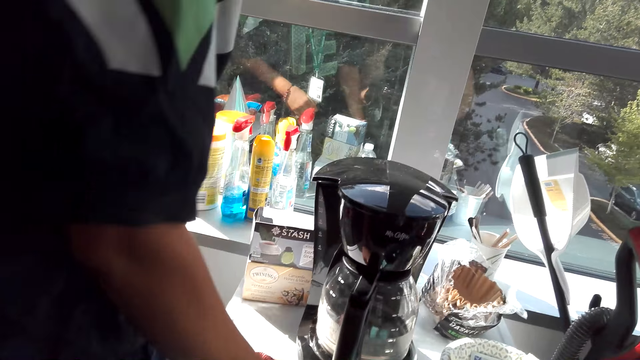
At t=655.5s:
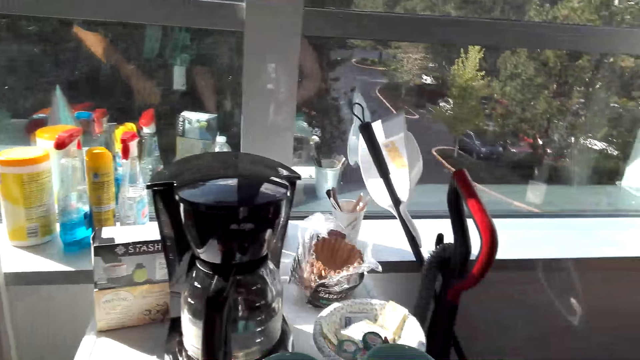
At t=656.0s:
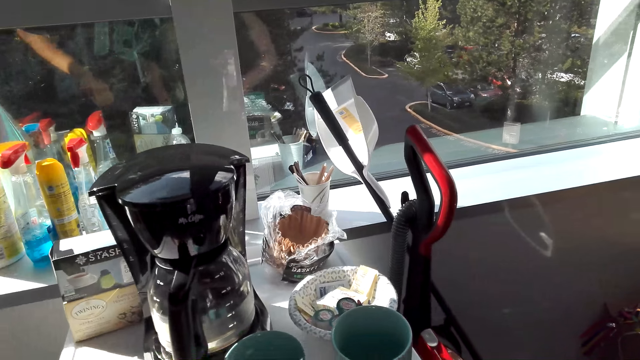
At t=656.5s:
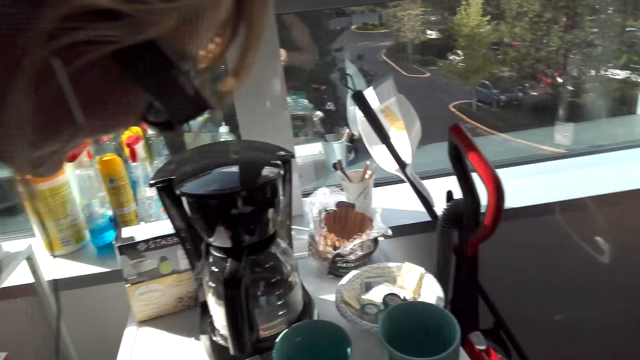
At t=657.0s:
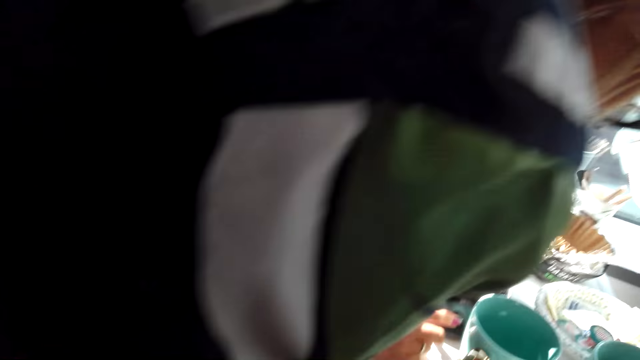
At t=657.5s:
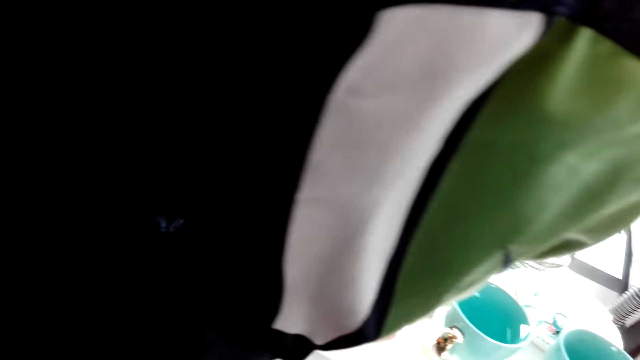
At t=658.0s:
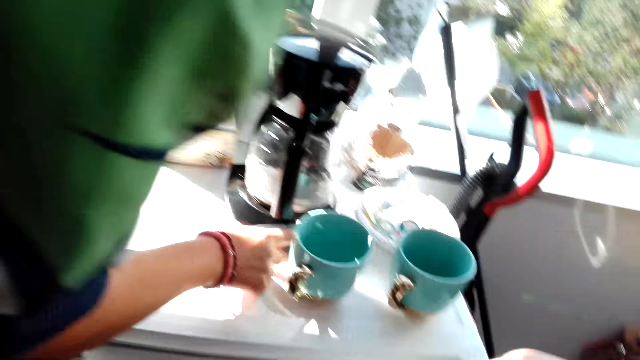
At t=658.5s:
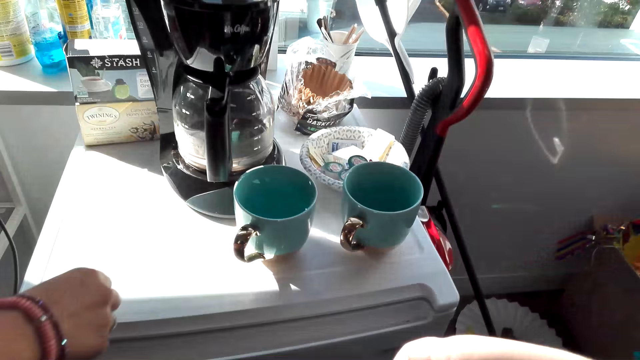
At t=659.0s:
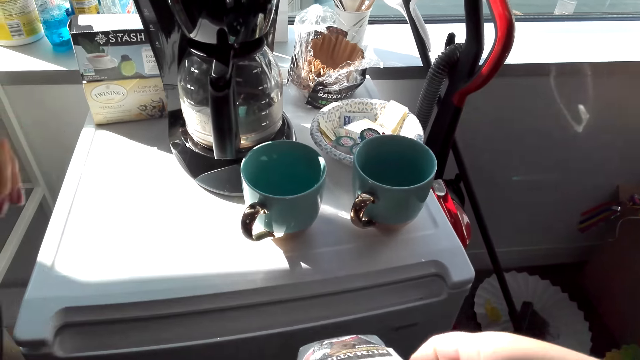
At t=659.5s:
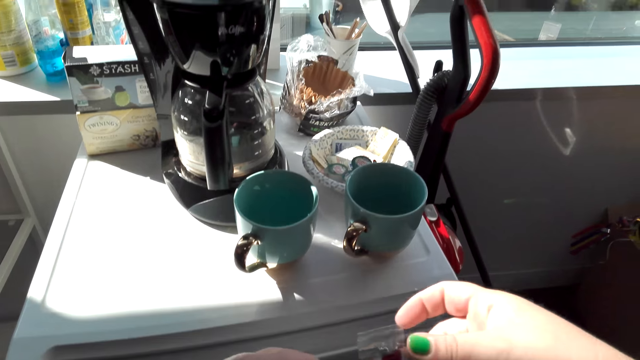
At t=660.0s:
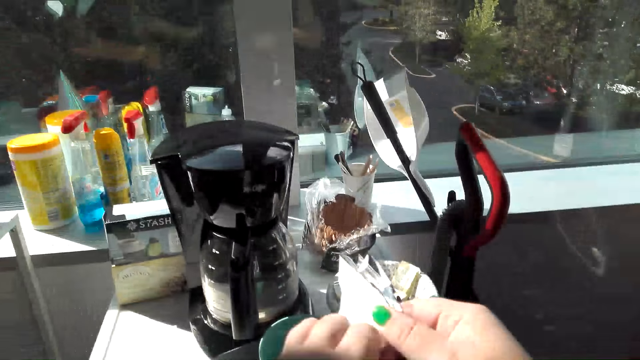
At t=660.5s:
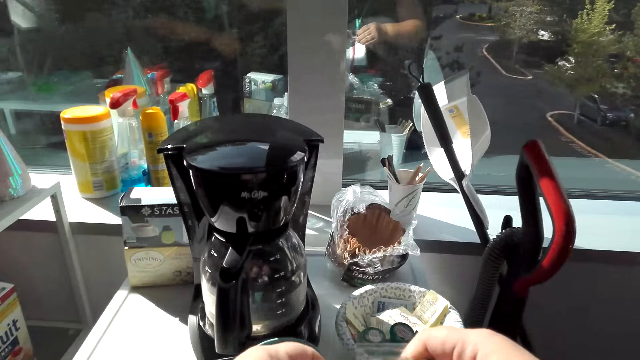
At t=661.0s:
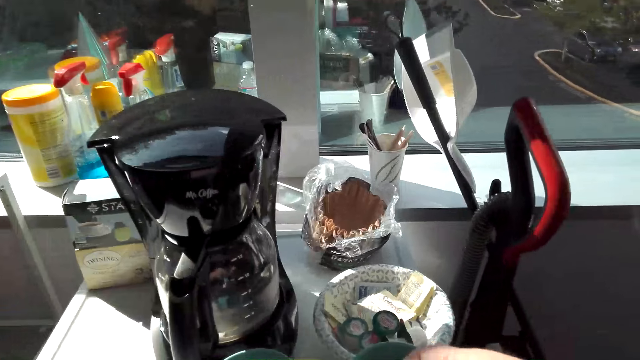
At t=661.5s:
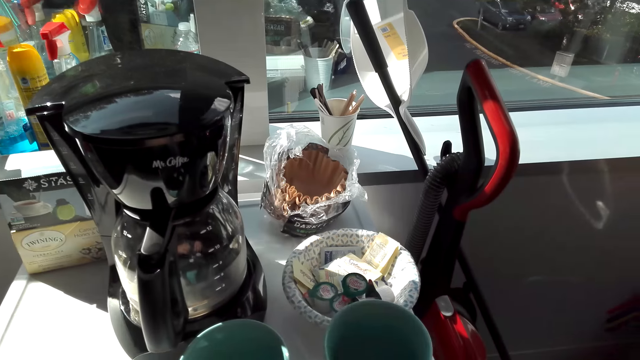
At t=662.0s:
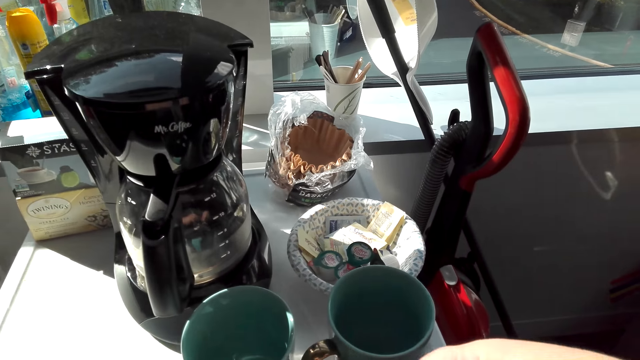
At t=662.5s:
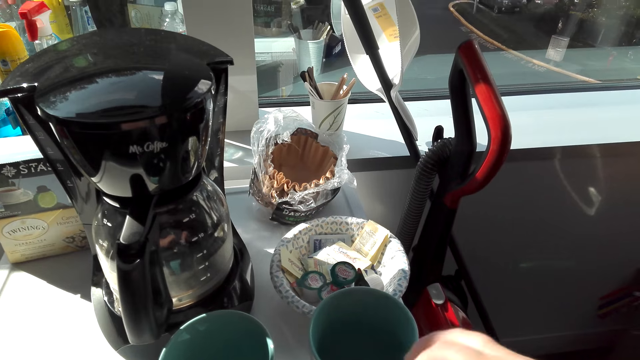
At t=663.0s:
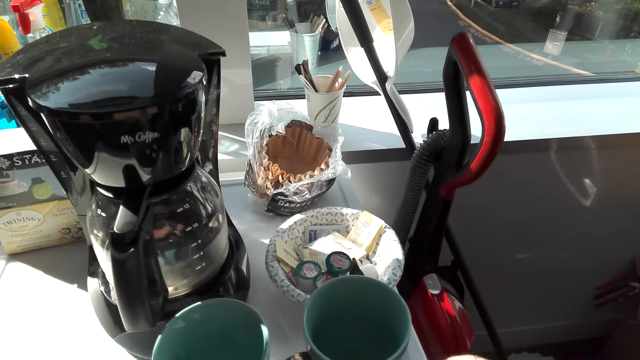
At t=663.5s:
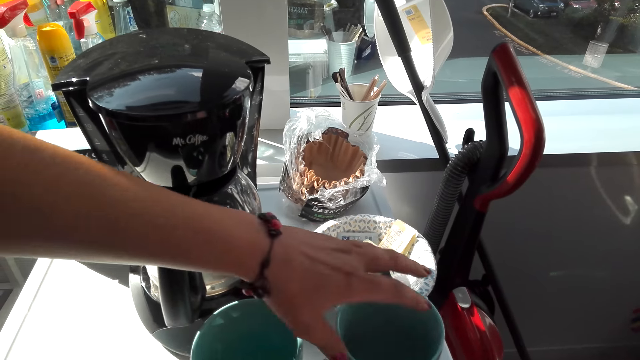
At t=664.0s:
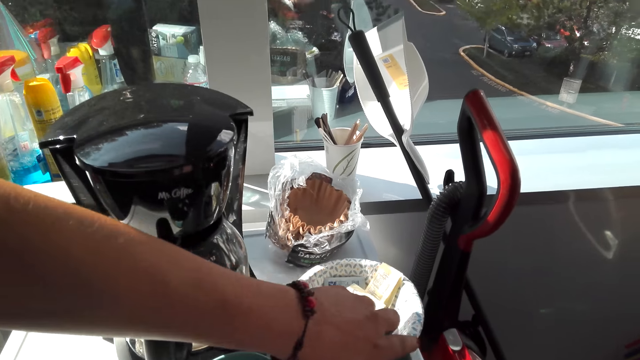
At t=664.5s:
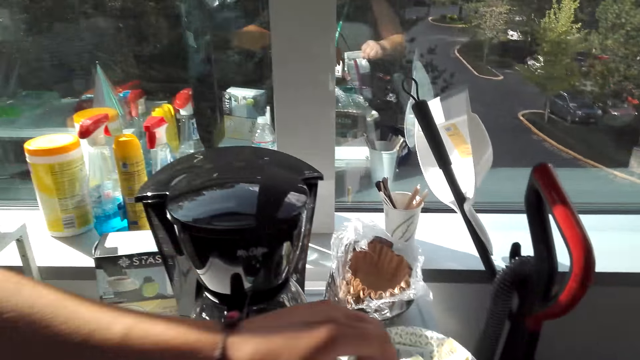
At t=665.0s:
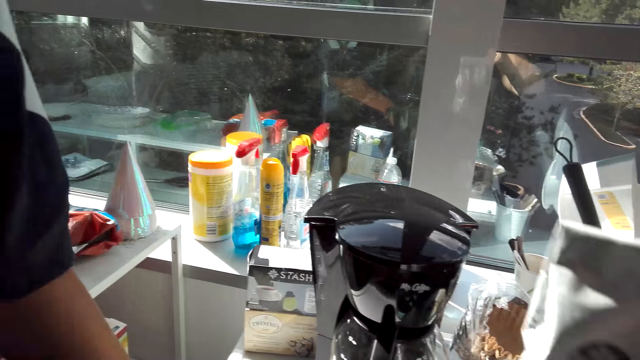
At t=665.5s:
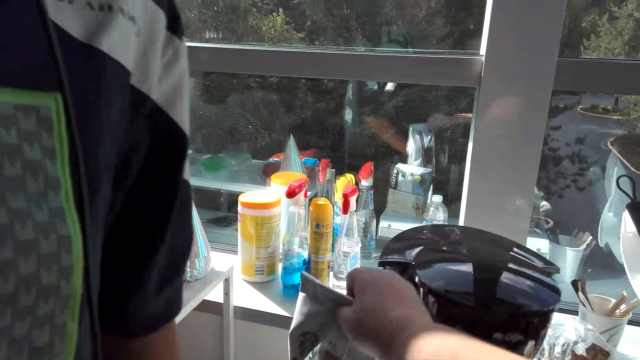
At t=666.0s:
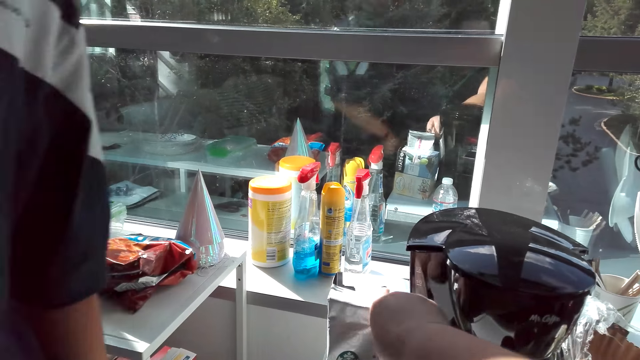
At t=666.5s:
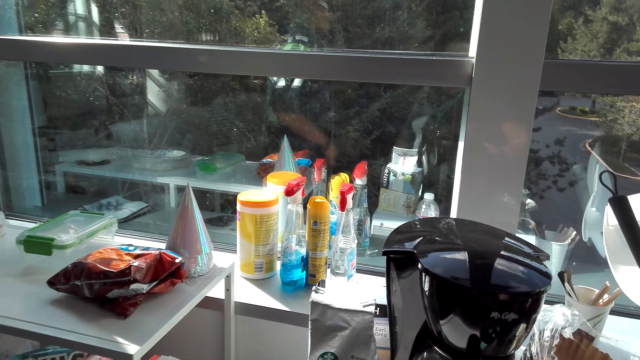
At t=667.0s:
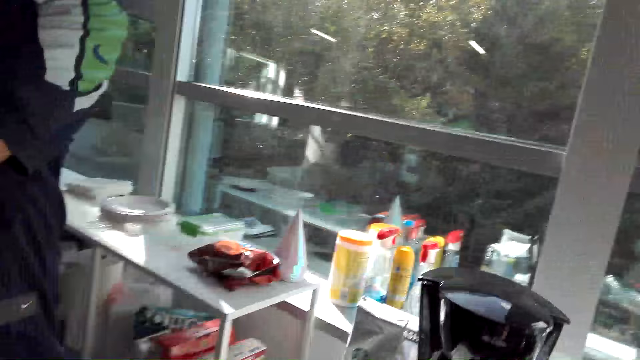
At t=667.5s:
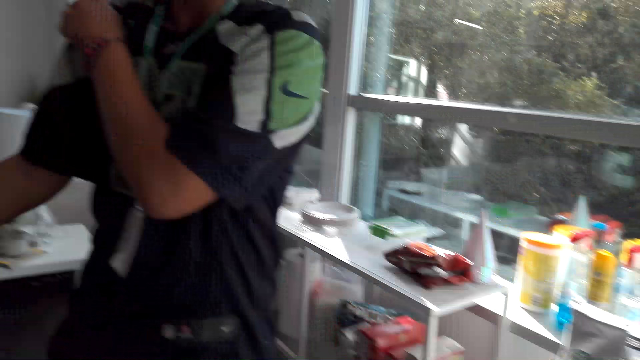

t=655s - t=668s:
The camera wearer folds a coffee packet. The lady talks to the camera wearer. The lady holds a cup. The camera wearer puts the coffee packet on a refrigerator or table.

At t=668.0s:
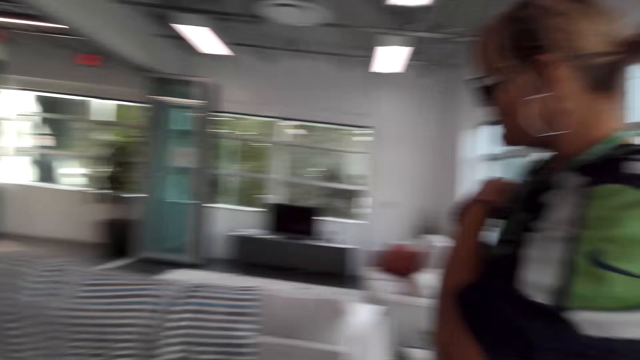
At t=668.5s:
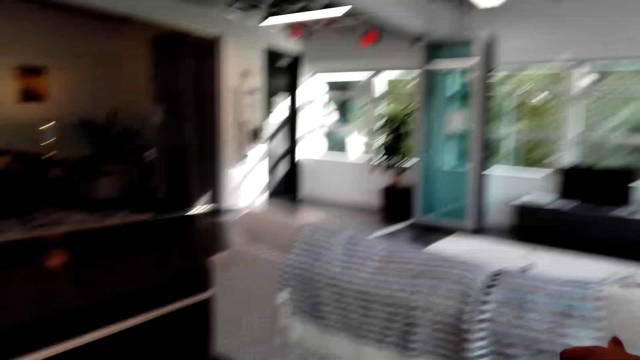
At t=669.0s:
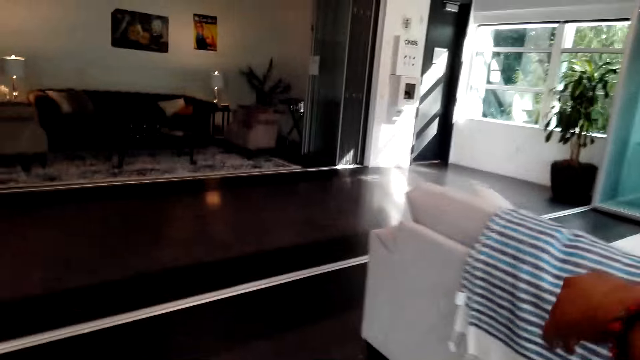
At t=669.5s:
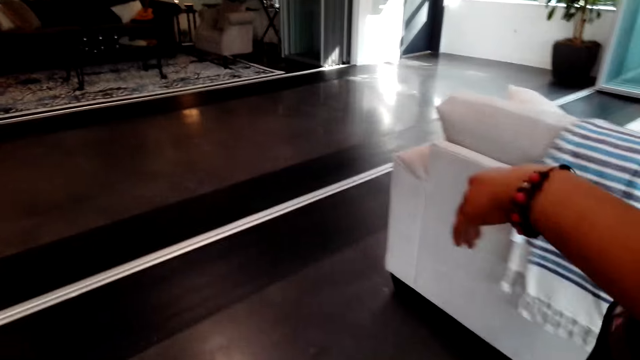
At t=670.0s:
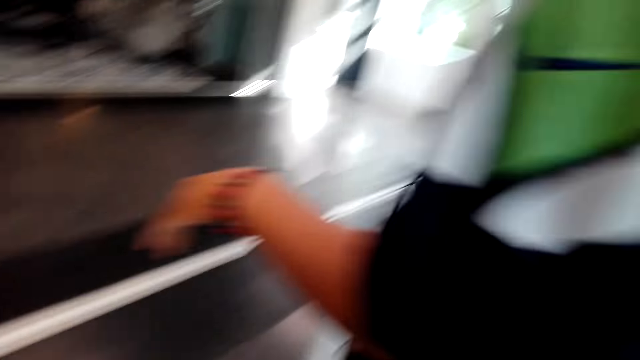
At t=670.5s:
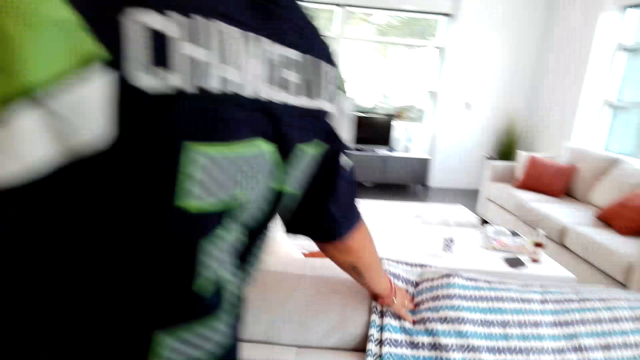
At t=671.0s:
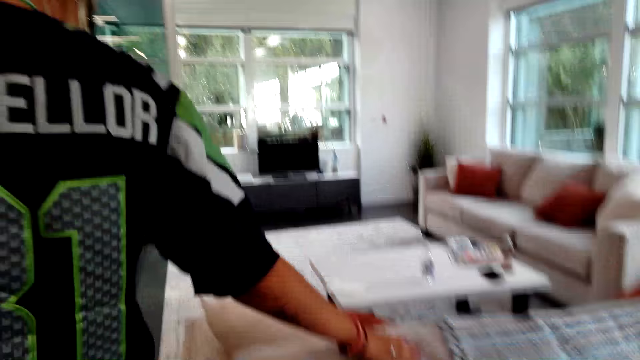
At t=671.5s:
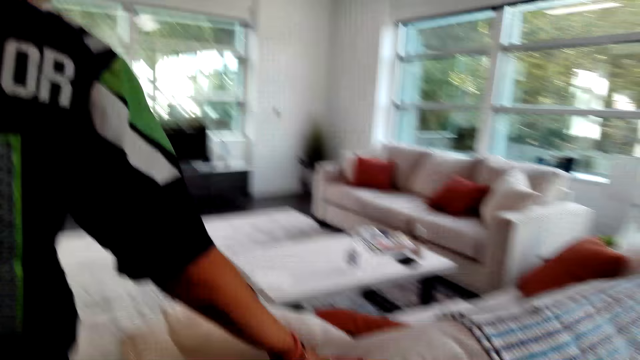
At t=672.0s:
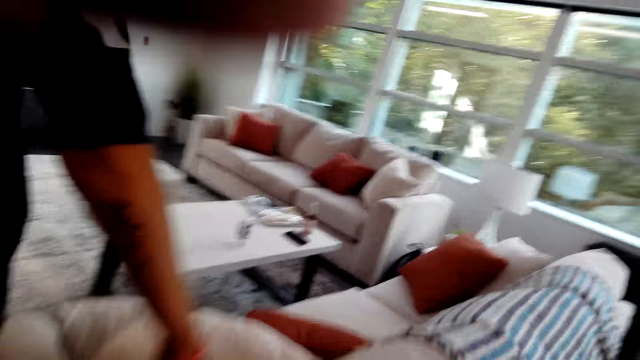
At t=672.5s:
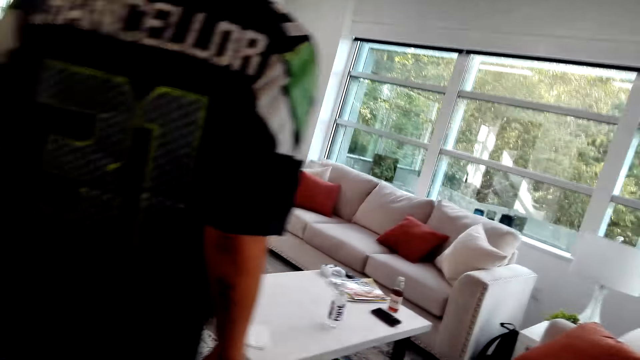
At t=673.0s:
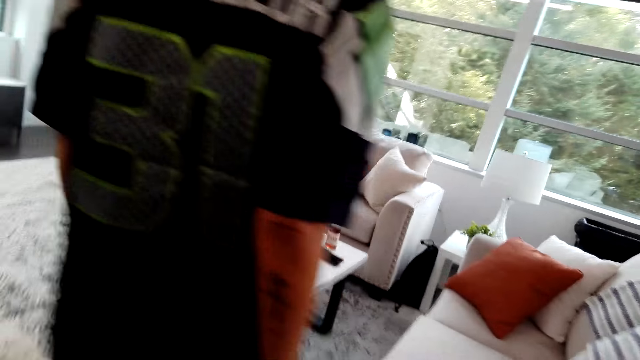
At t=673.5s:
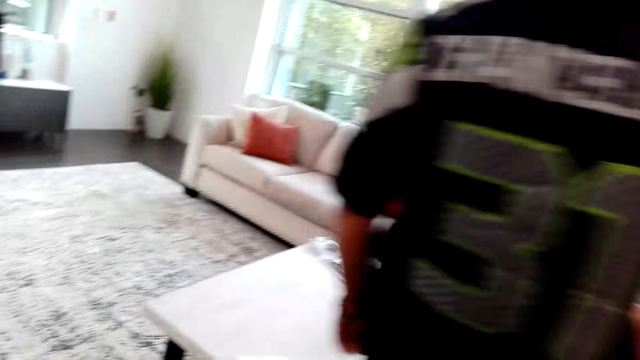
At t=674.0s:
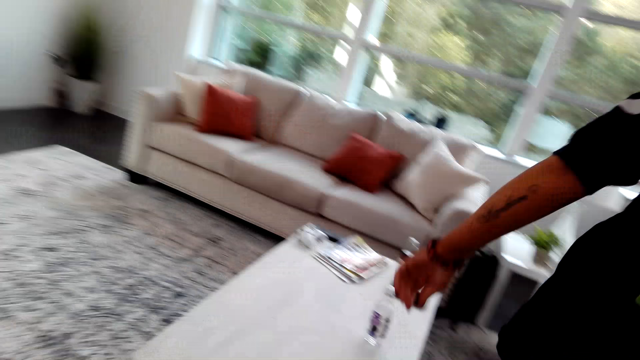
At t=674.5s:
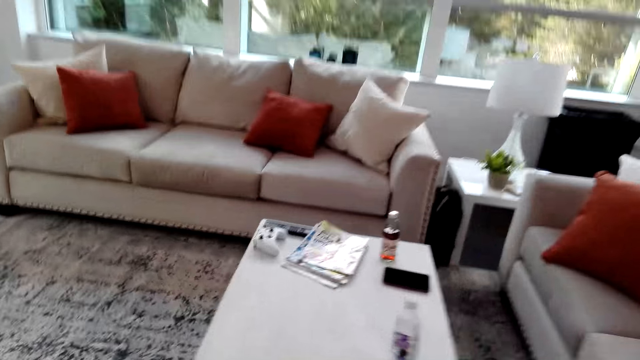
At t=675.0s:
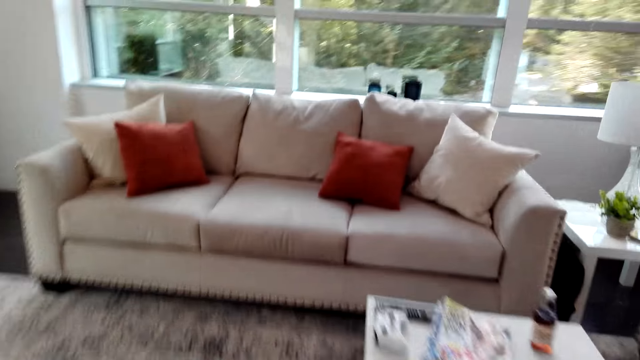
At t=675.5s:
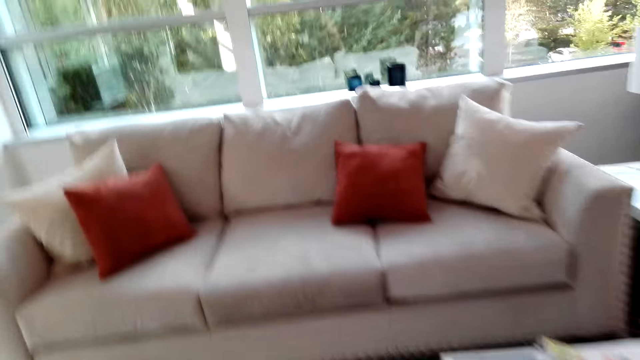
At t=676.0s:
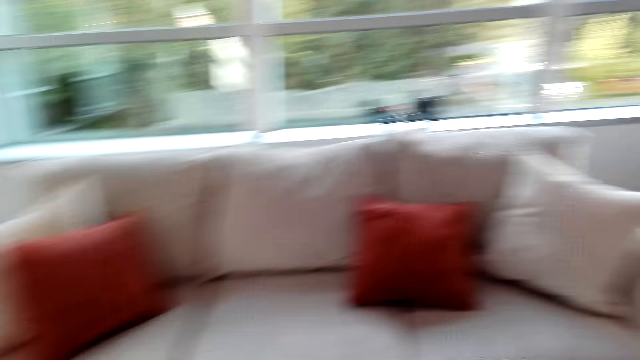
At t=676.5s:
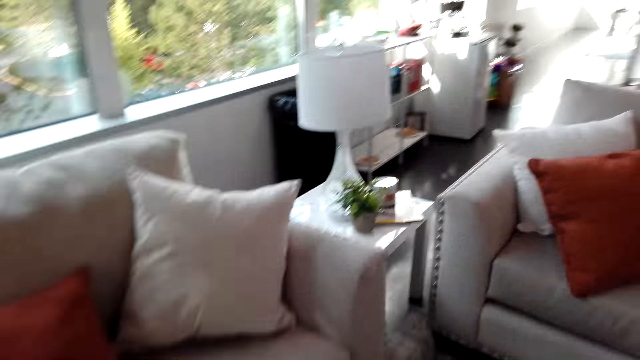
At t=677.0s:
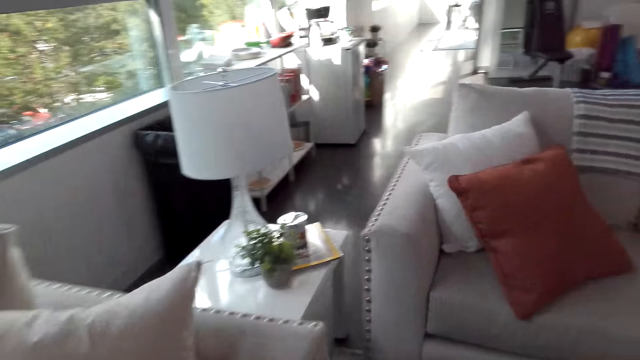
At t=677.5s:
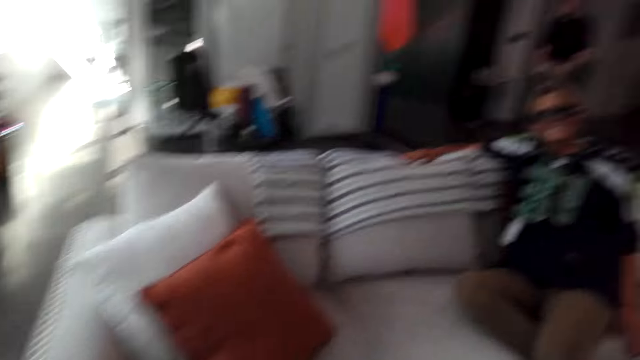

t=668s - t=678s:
The camera wearer walks towards the couch. The lady walks towards the couch and sits on the couch.
